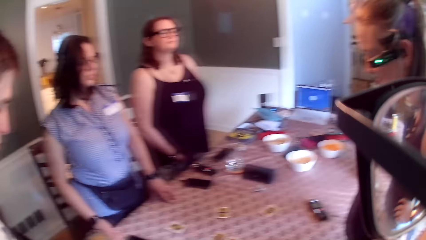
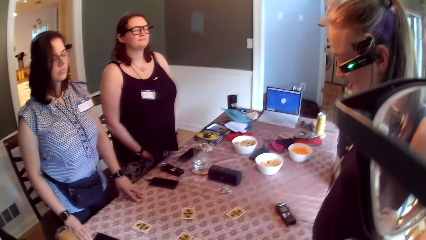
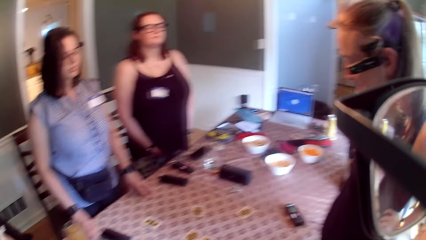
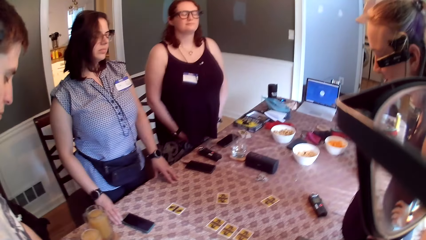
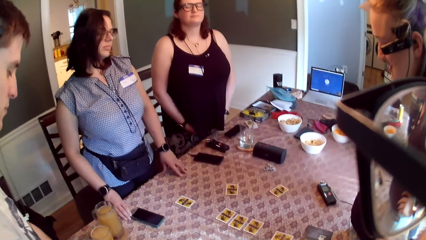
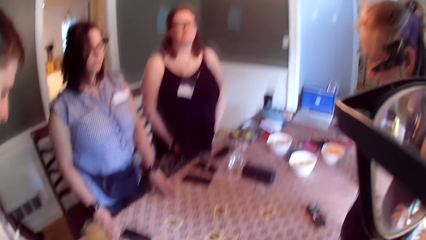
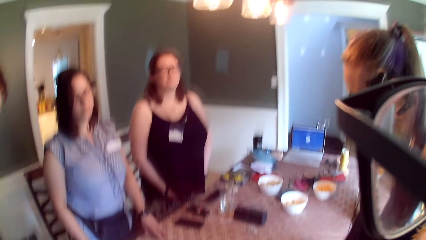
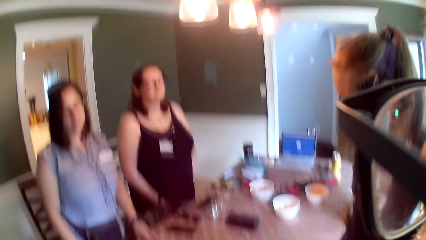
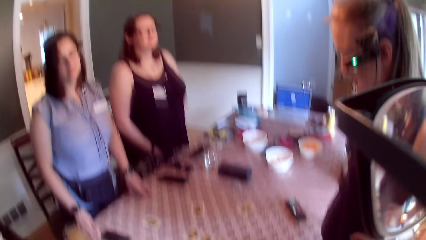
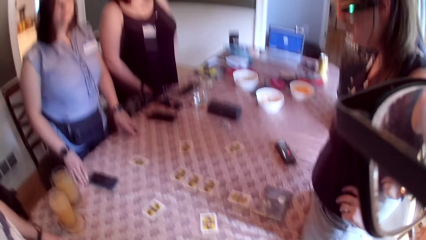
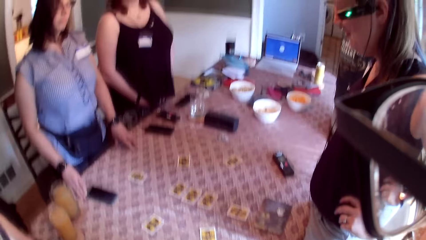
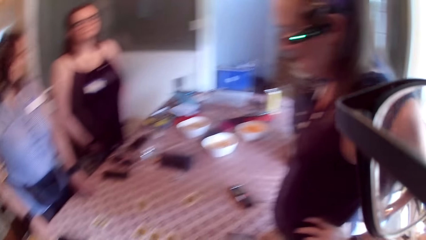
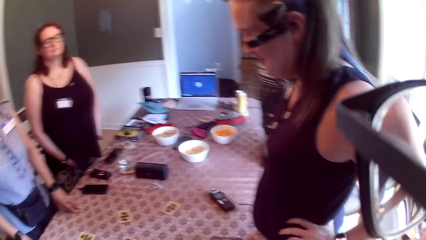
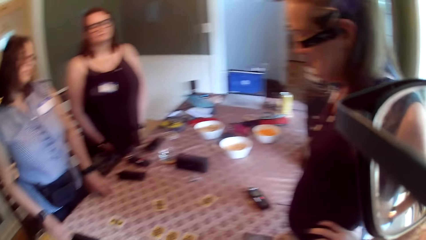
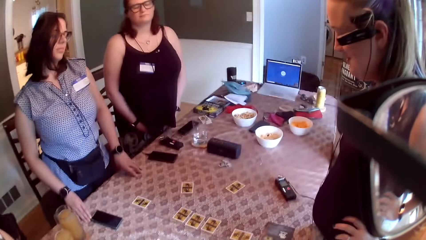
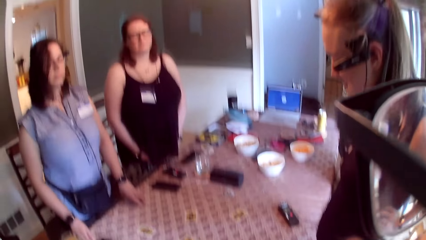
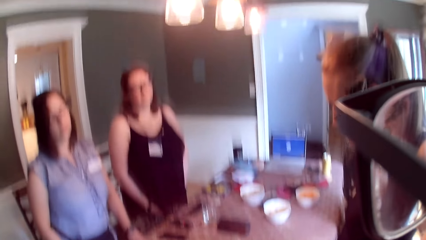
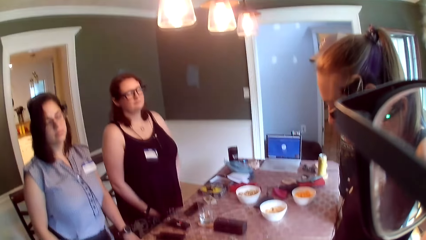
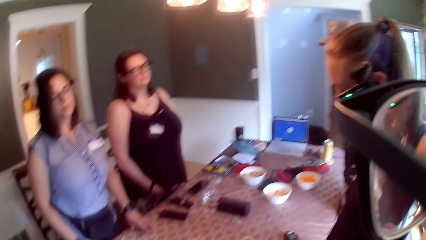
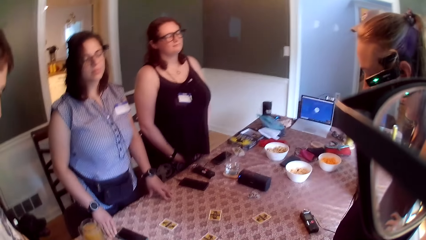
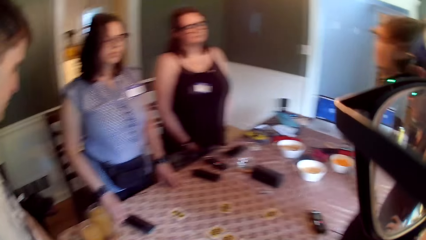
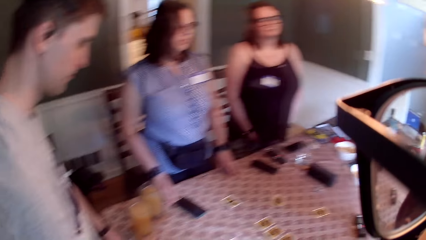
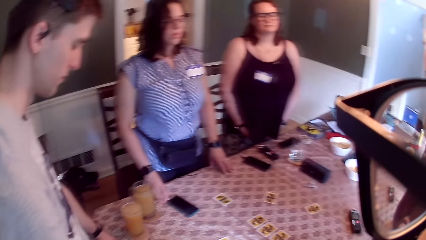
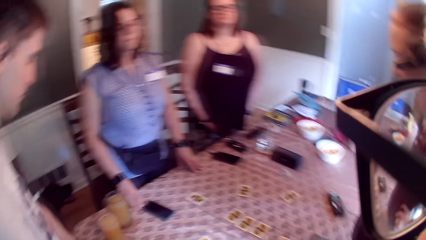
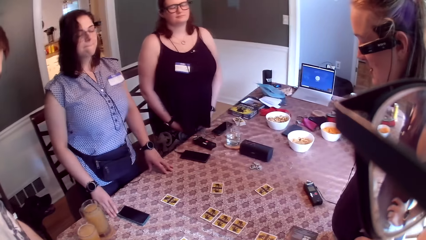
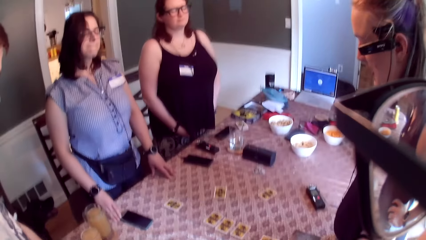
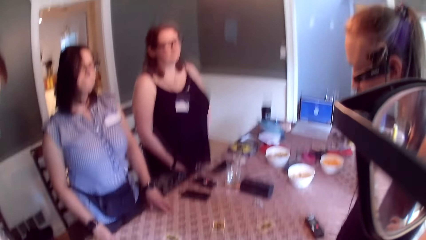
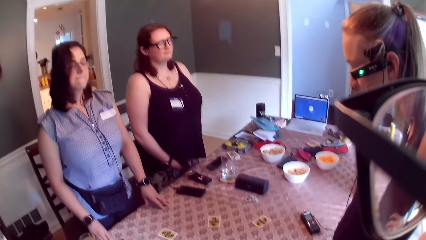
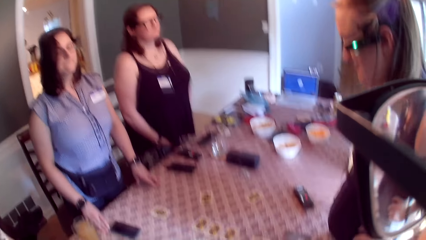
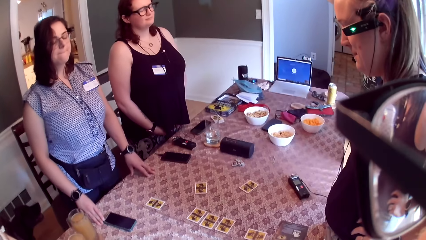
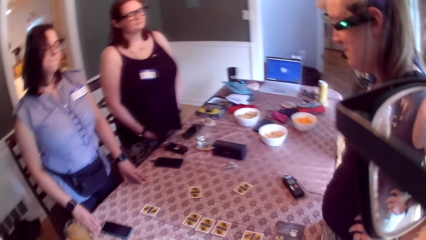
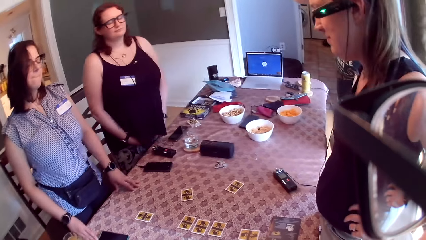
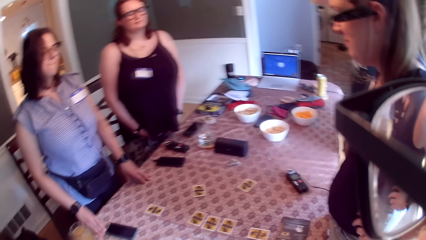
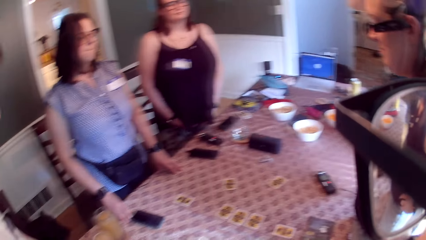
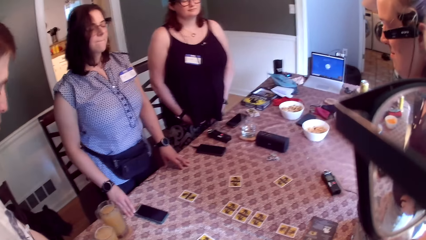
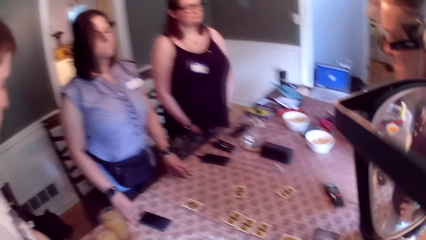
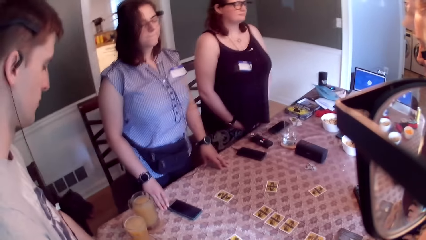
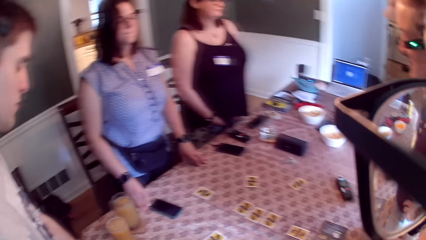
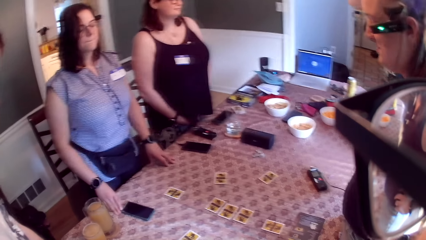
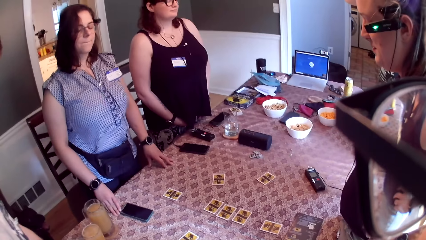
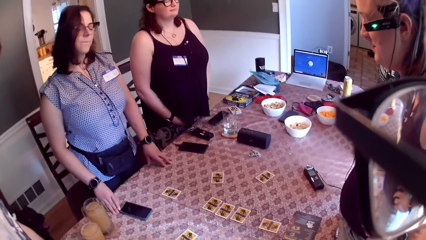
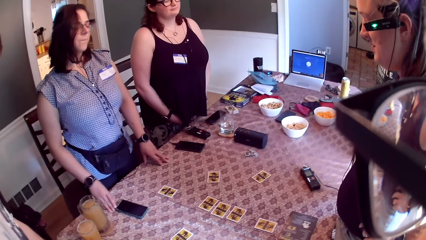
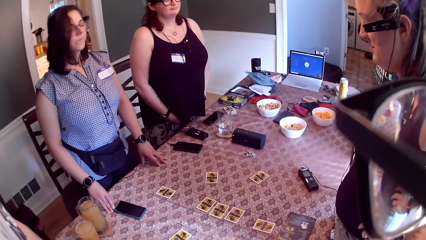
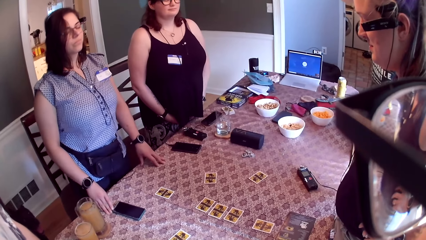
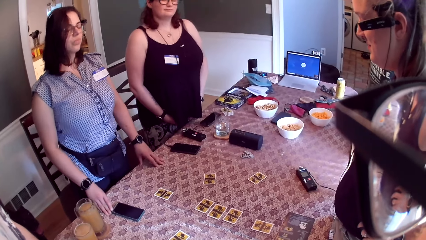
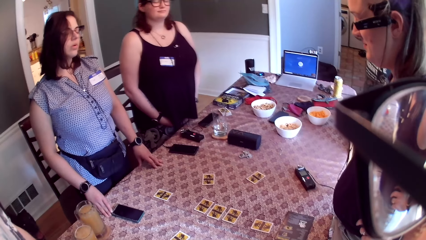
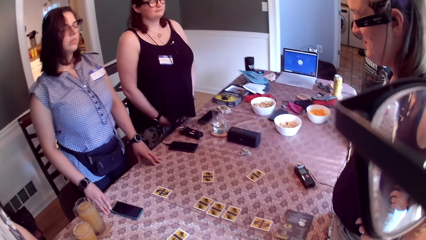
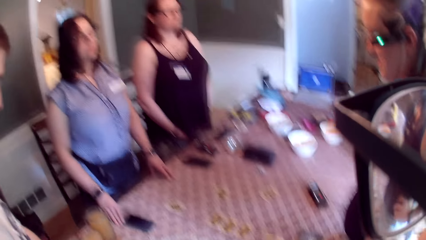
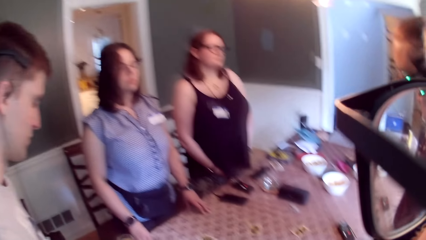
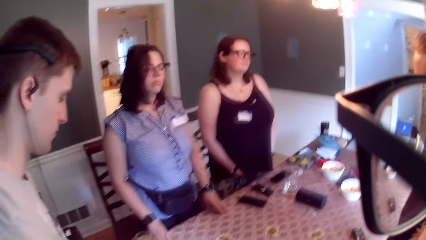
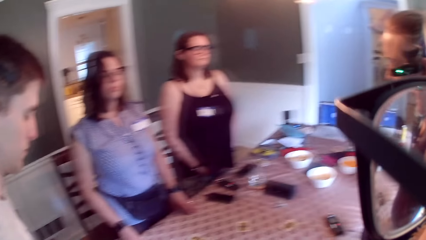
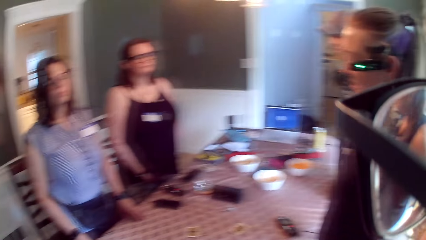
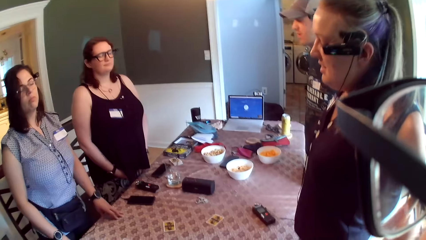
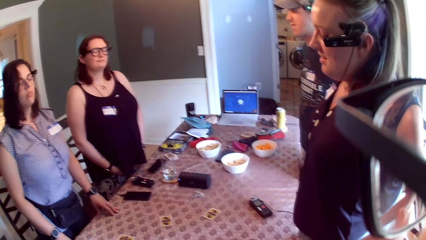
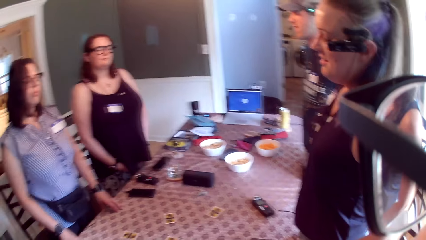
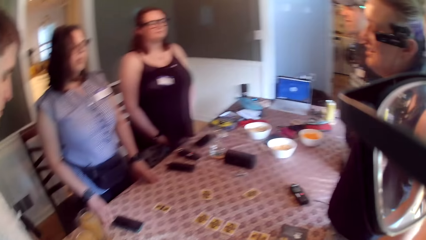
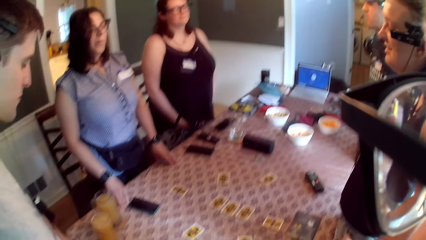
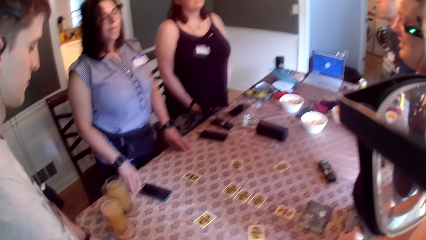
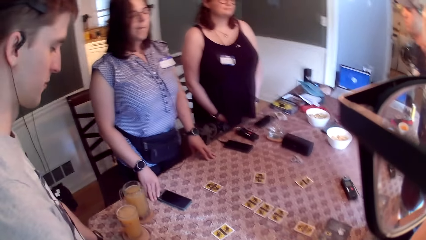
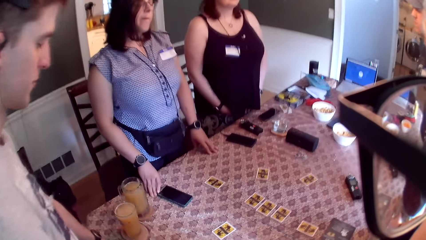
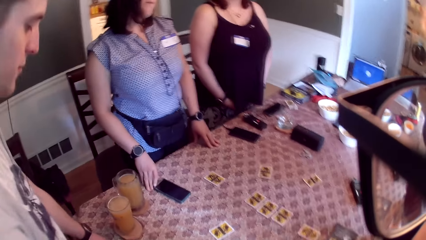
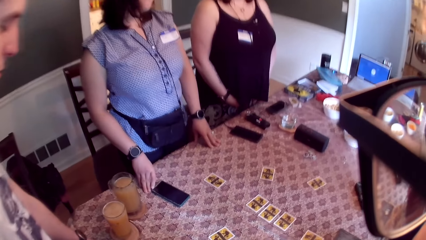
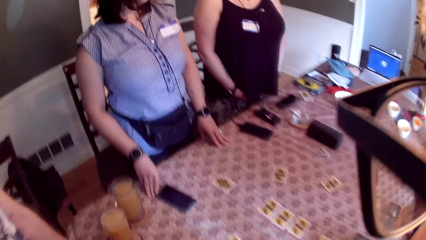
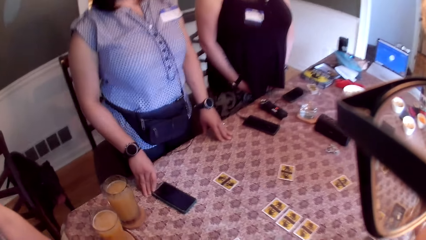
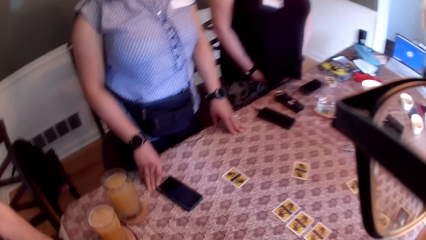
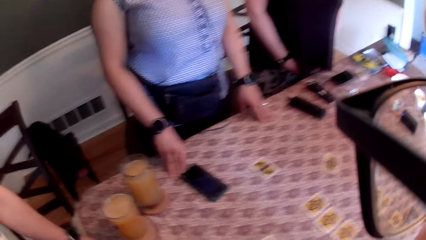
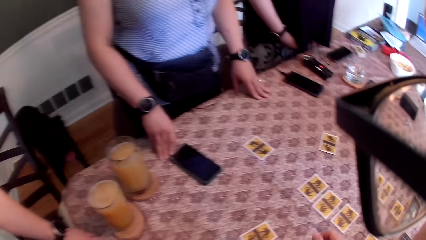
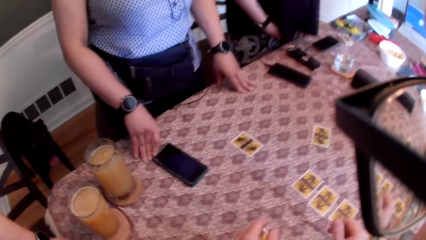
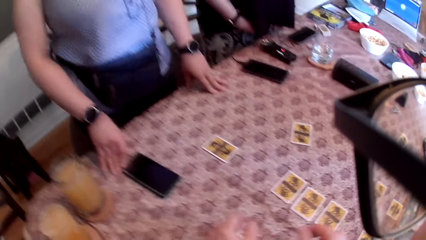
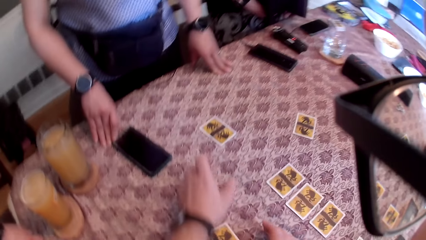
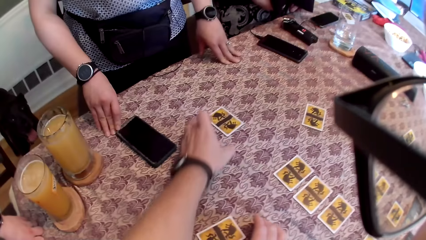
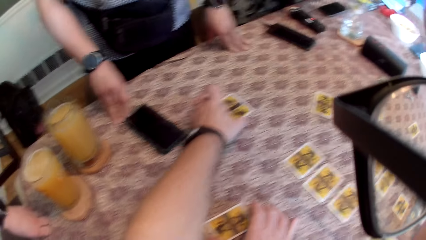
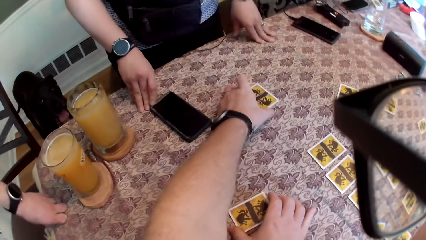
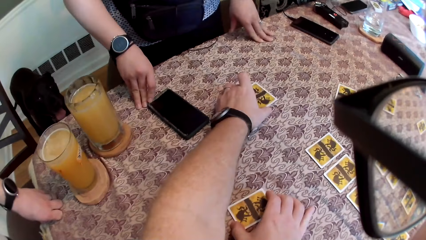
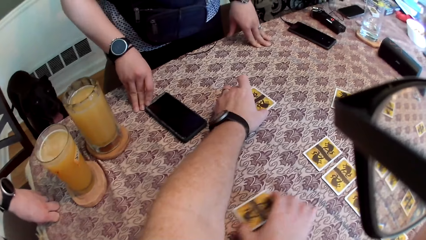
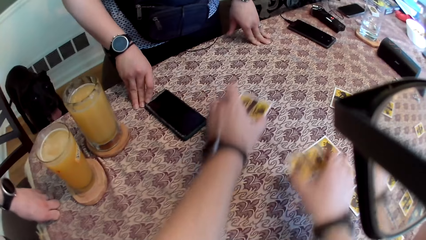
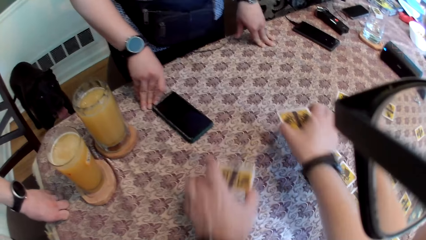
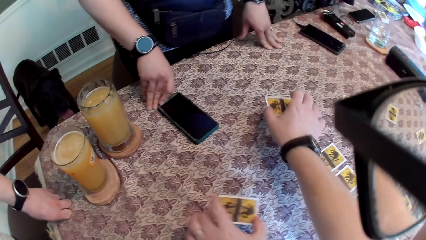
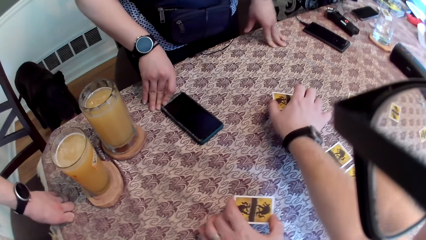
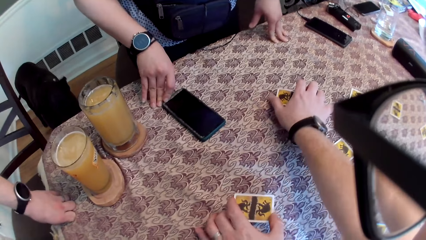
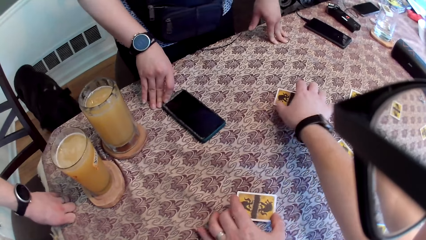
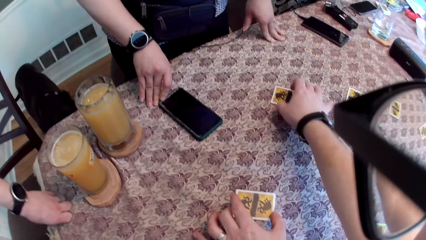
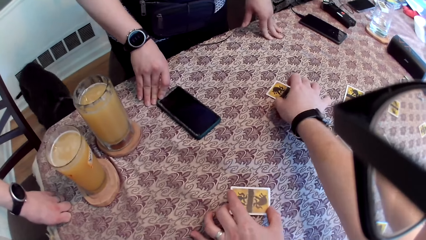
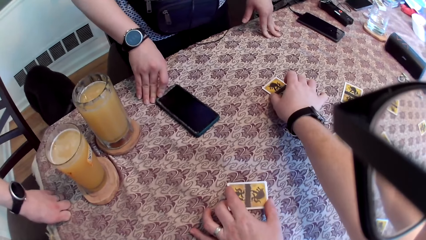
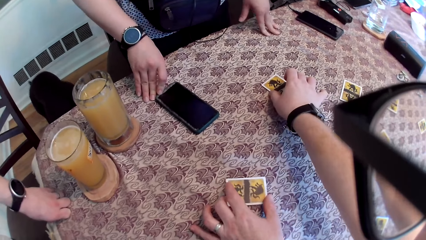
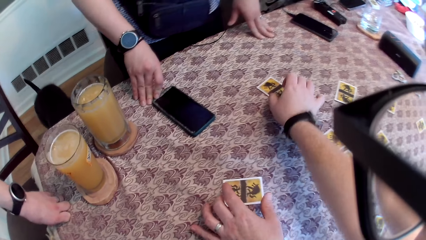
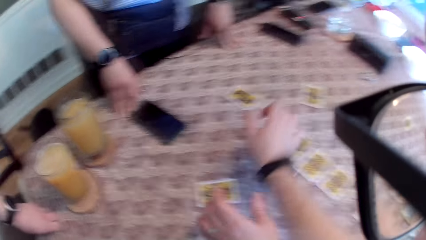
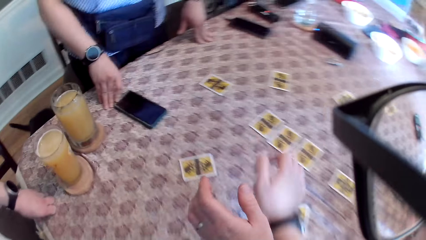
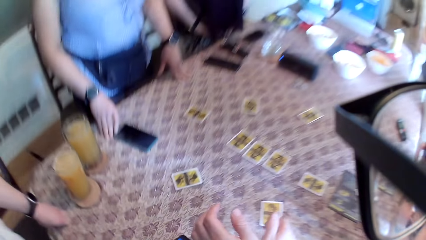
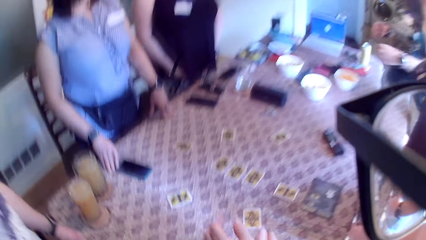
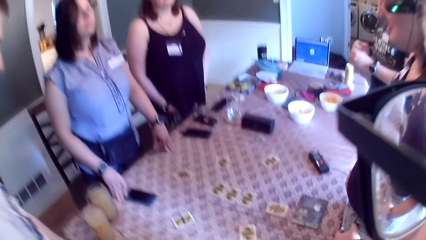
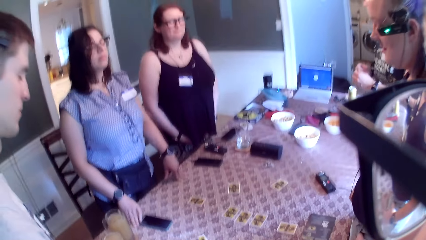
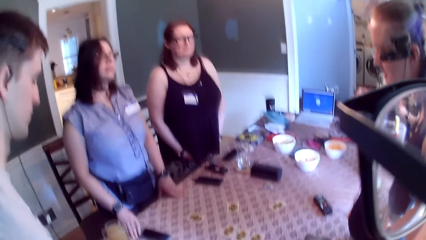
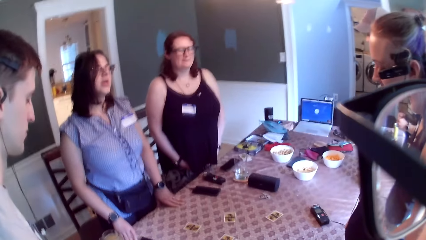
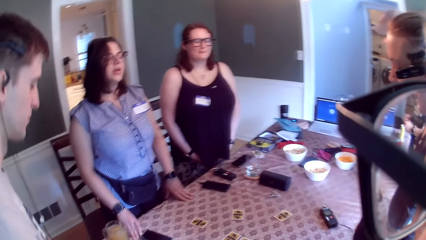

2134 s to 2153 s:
The camera wearer takes the card from the table with his right hand. He takes the card from the table with his left hand. He shuffles the cards on the table. He puts the card on the table with his right hand. He puts the card on the table with his left hand. He adjusts the card on the table with his right hand.
